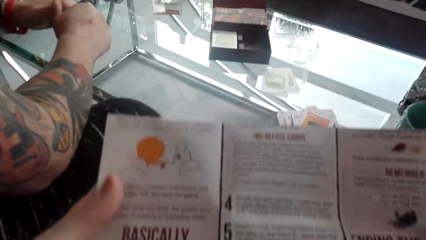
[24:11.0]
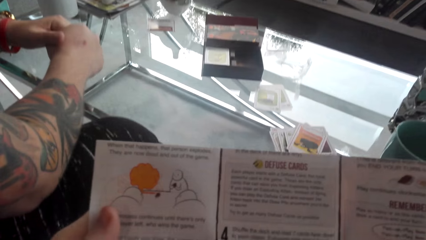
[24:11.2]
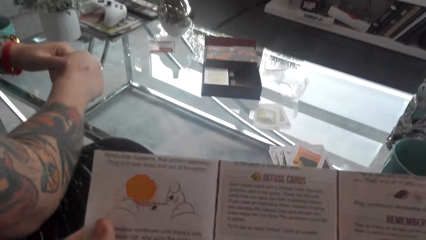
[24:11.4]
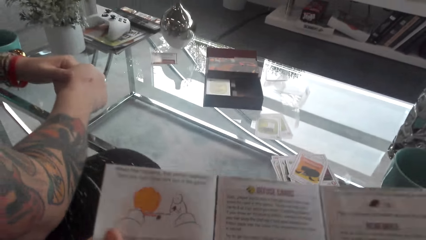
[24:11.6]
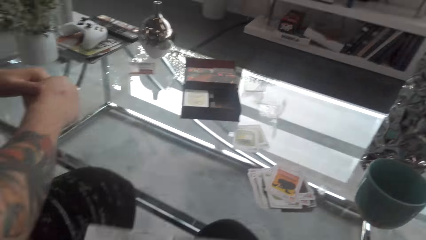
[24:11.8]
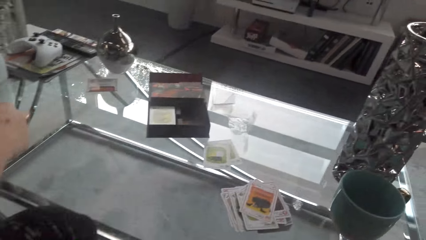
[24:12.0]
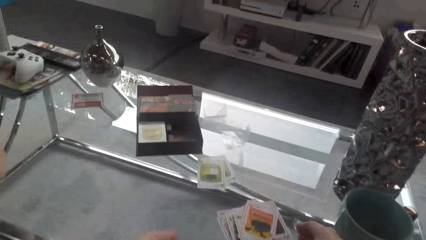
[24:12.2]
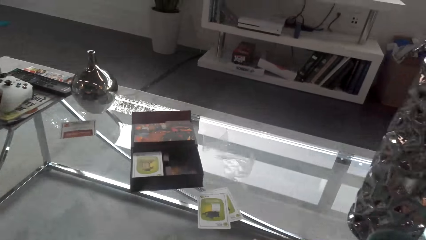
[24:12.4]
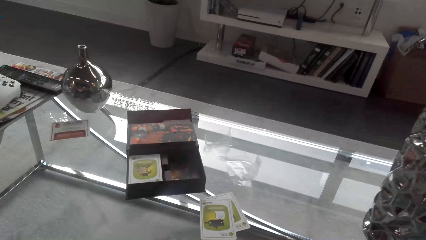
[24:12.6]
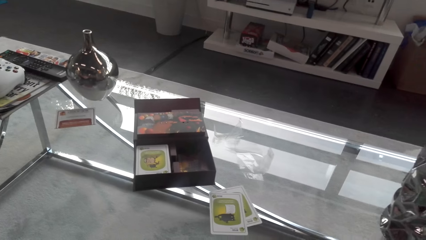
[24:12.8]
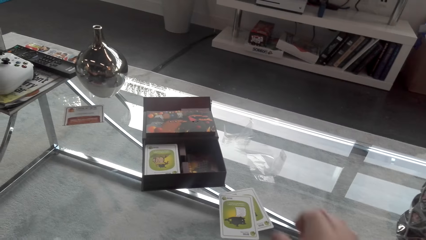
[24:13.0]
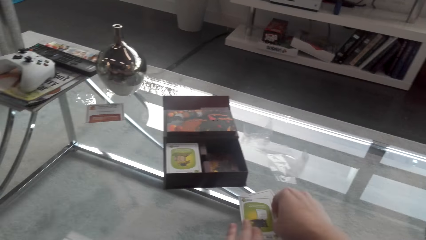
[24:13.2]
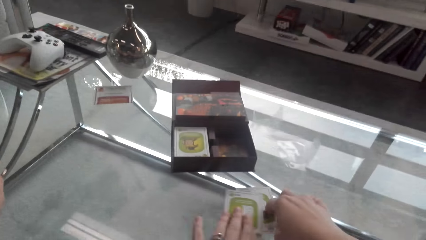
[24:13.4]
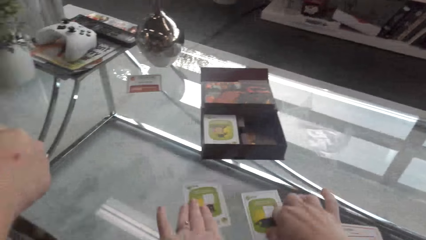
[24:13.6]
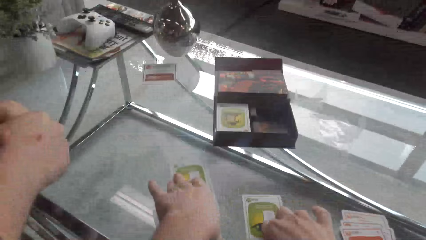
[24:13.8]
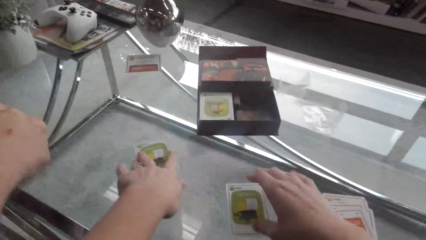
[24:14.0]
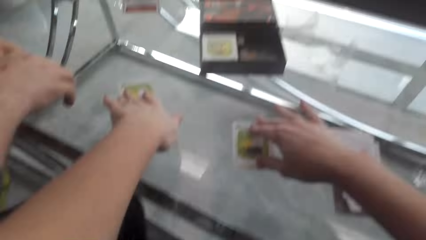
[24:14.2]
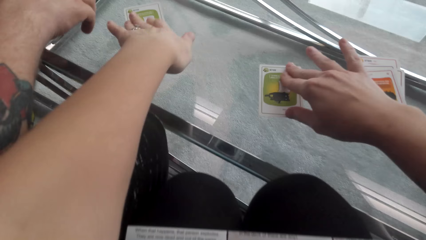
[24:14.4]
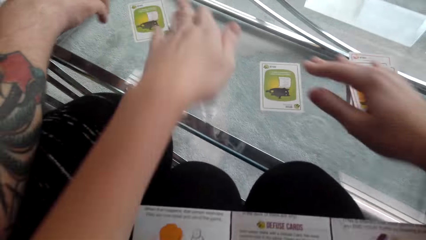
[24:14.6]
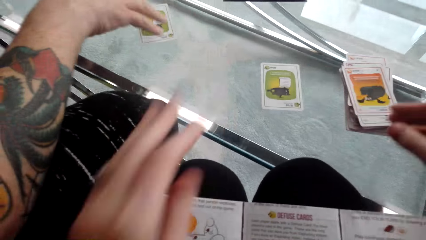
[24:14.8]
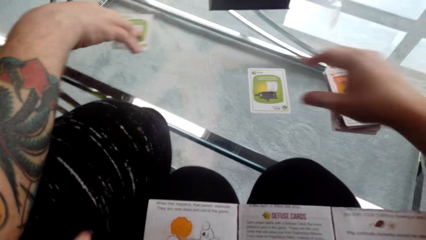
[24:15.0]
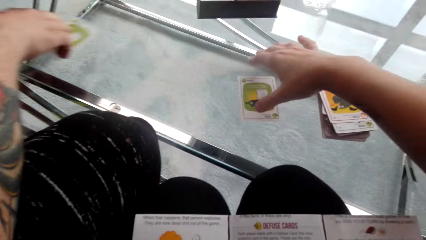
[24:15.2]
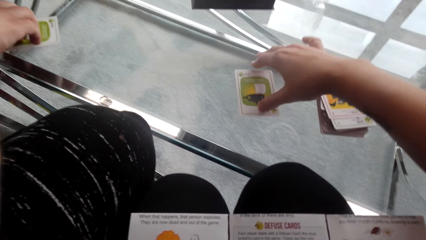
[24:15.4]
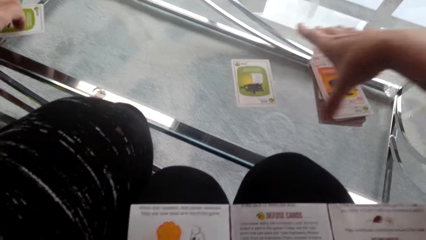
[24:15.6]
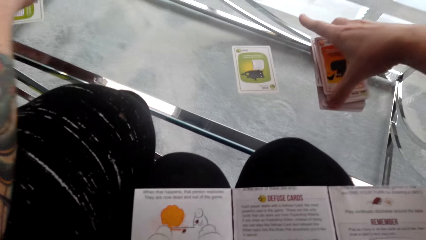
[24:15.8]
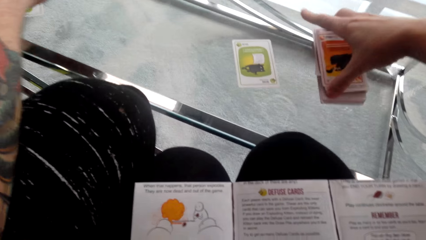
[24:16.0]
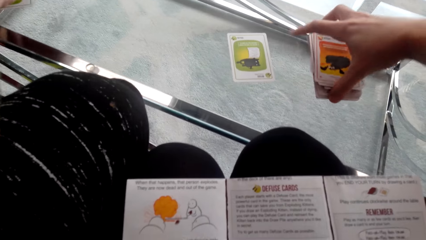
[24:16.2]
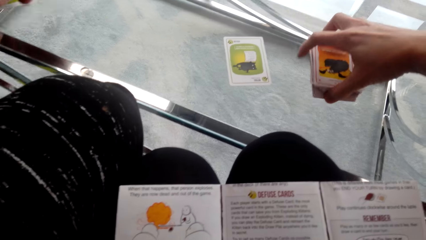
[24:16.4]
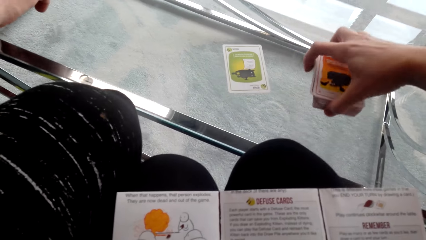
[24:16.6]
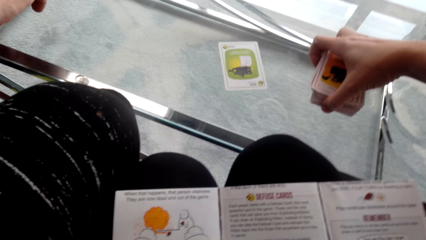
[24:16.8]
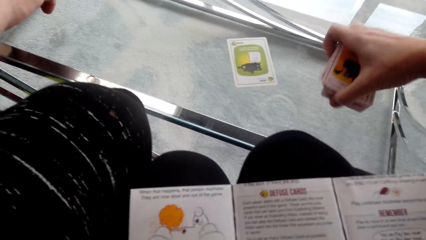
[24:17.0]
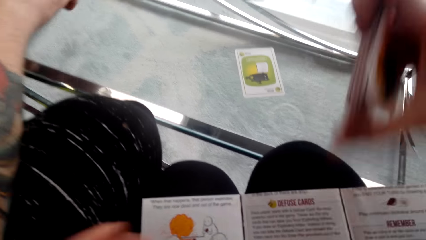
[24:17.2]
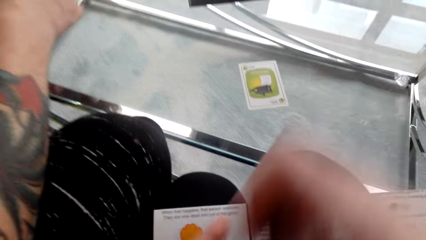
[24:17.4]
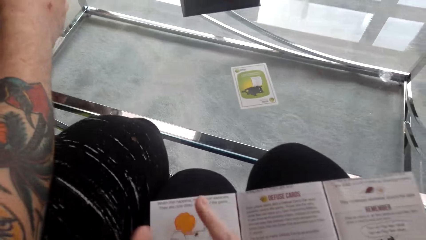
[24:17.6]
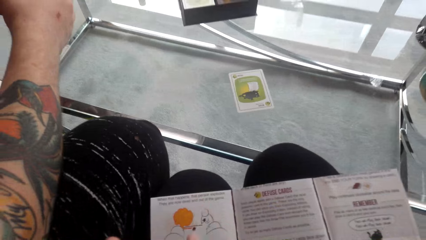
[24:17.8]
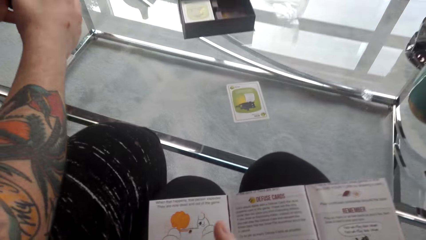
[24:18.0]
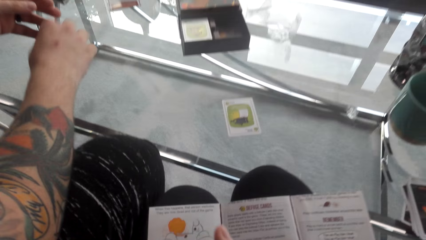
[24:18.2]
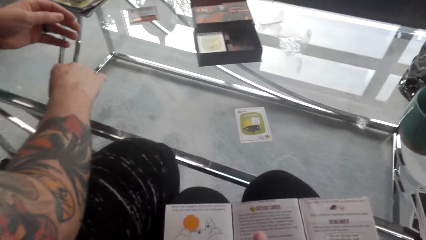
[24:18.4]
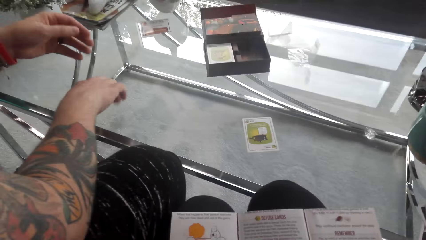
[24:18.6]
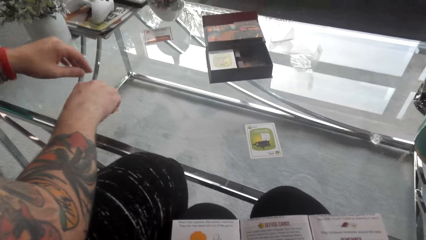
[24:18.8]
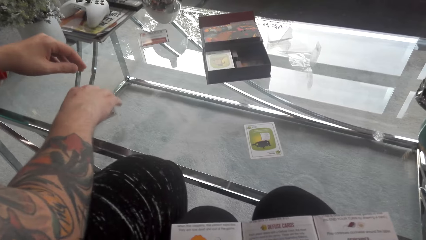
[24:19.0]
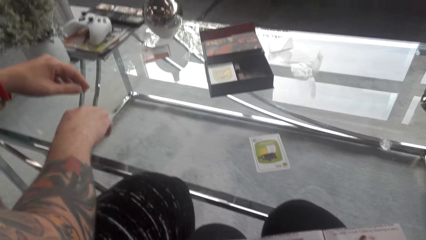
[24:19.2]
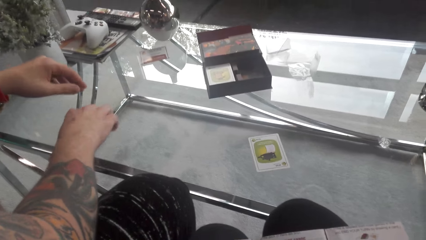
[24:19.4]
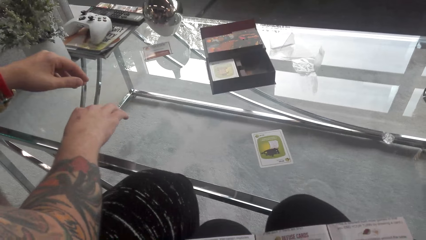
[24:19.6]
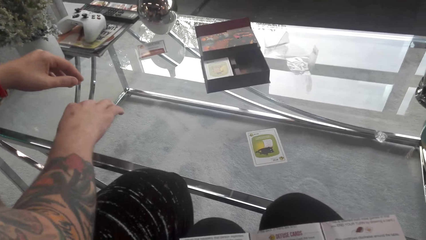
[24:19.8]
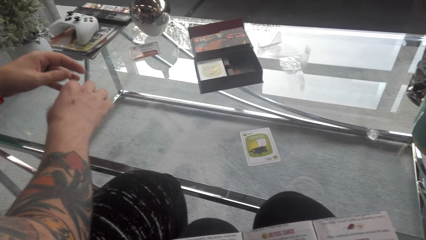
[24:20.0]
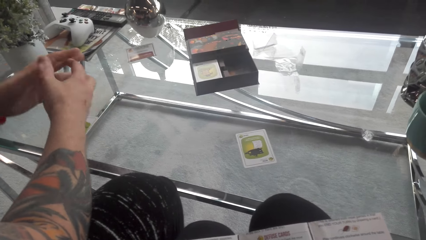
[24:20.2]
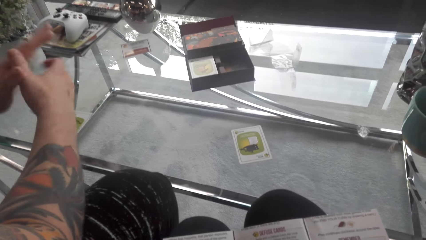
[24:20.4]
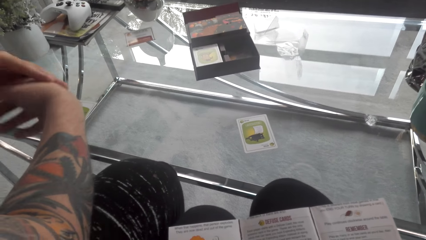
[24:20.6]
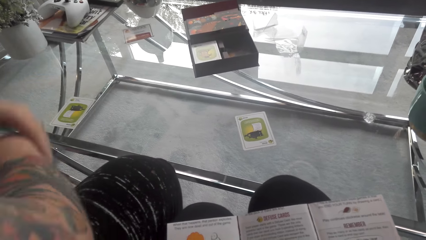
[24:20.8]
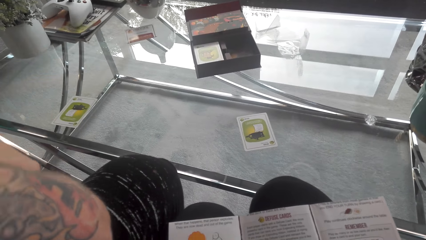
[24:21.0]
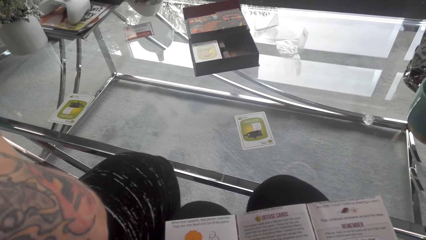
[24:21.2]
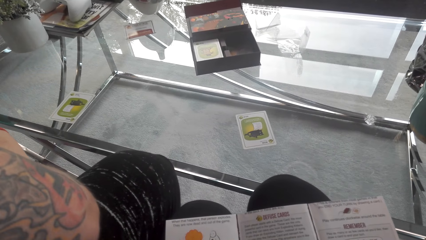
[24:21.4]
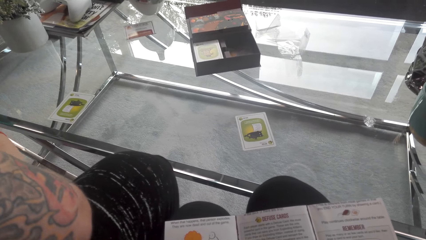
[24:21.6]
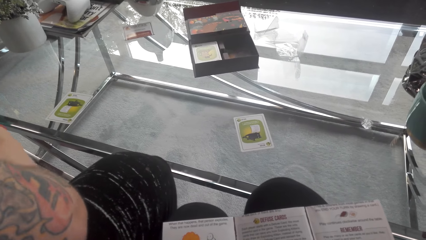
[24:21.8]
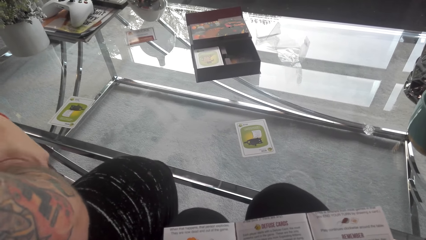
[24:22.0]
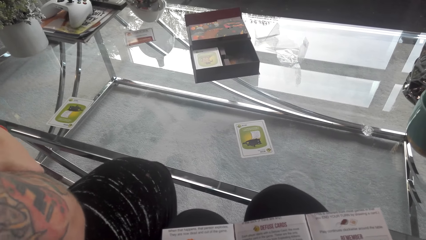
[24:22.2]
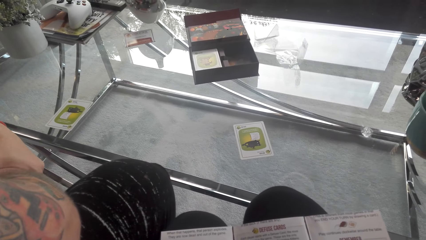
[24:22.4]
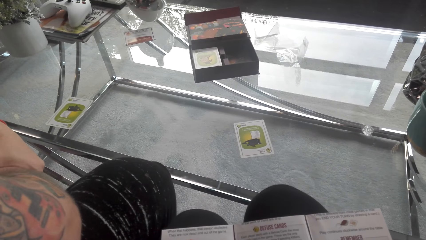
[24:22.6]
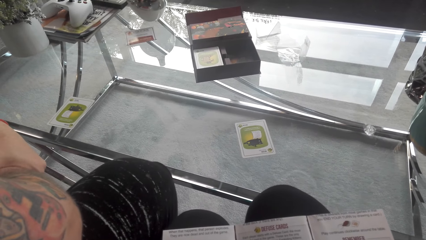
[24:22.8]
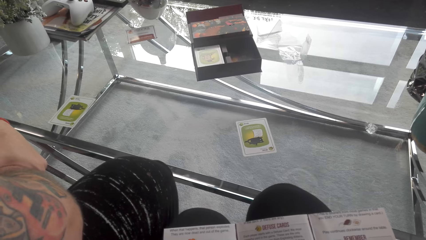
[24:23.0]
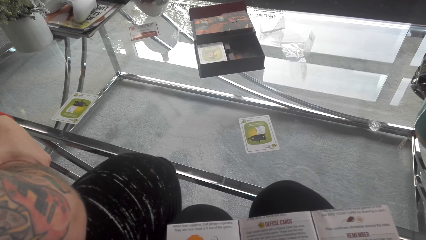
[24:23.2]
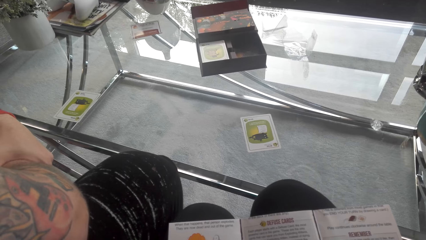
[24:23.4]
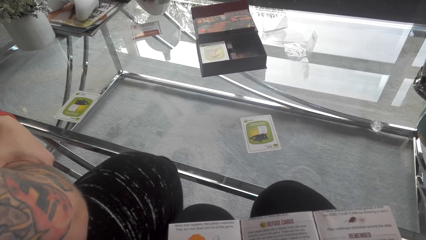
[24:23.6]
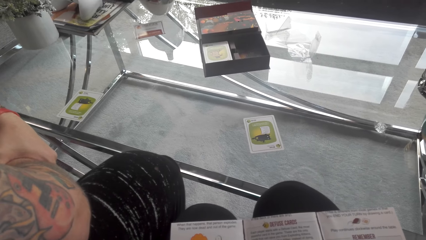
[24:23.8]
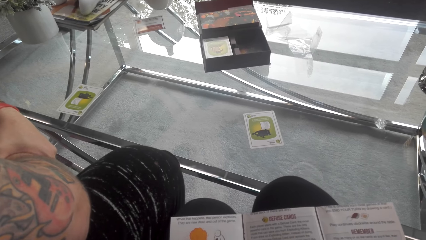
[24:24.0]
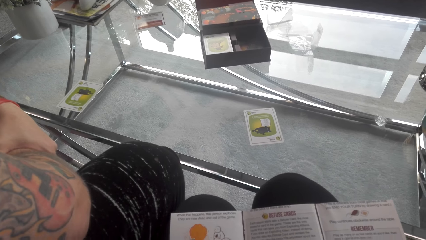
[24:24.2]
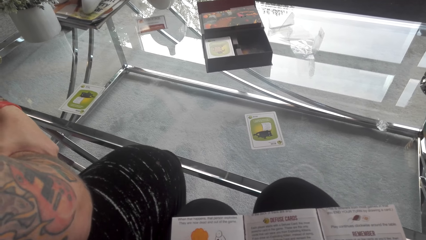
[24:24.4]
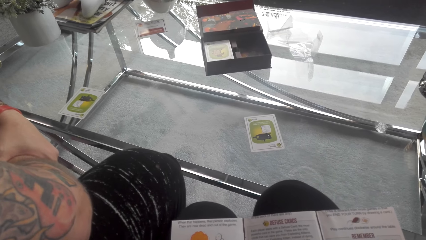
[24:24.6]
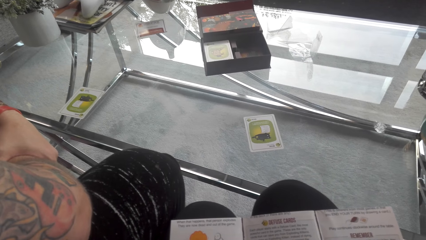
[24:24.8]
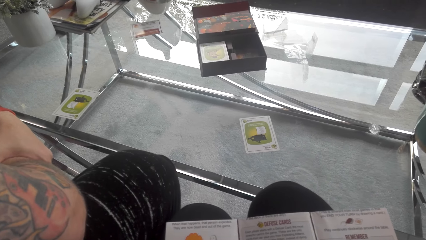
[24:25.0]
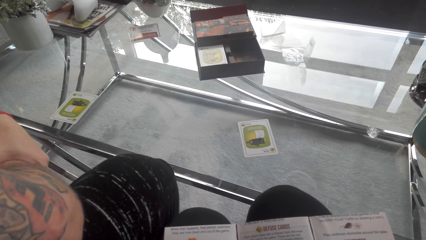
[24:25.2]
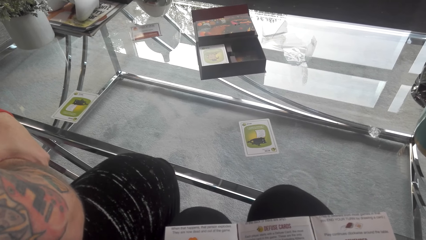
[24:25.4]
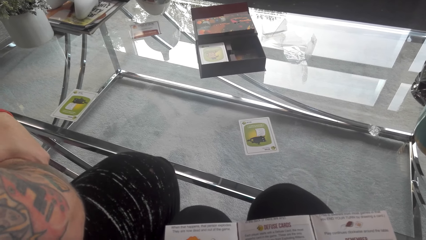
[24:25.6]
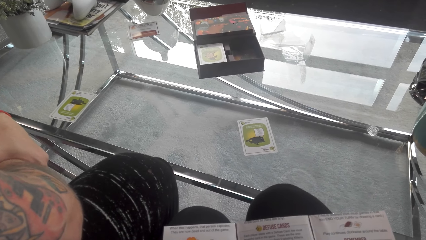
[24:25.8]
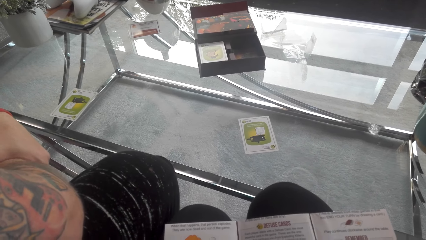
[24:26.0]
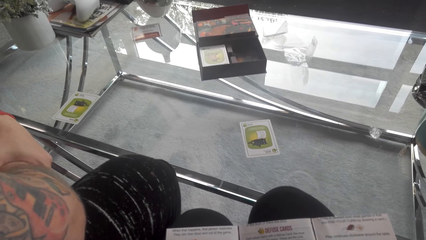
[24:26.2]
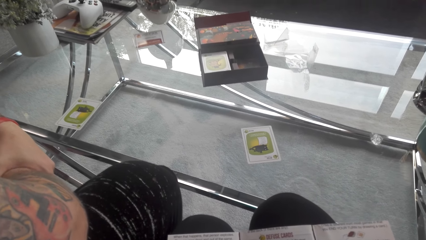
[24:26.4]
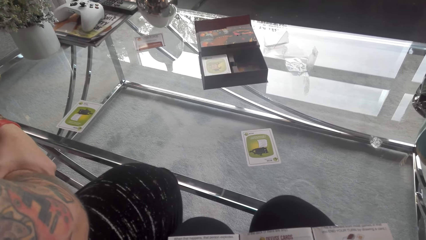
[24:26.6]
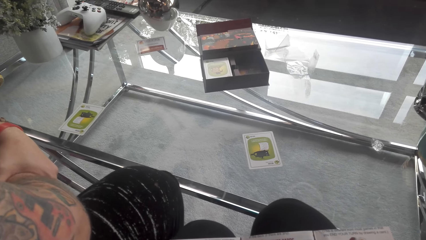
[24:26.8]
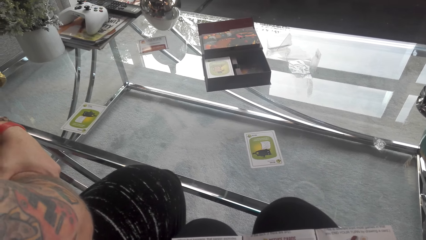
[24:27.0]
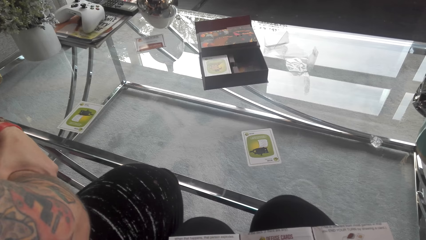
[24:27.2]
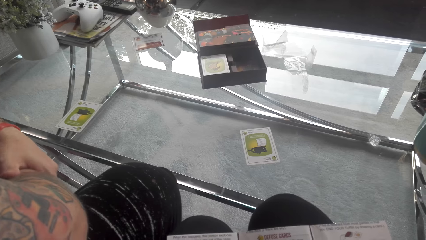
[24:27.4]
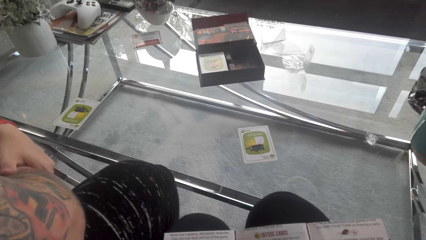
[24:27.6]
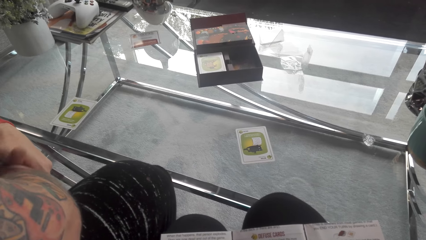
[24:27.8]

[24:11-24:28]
The camera wearer looks around. They interact with a man. They move cards on the table. They play the matching card game. They read on the piece of paper. They pick cards from the table. They interact with the man.
